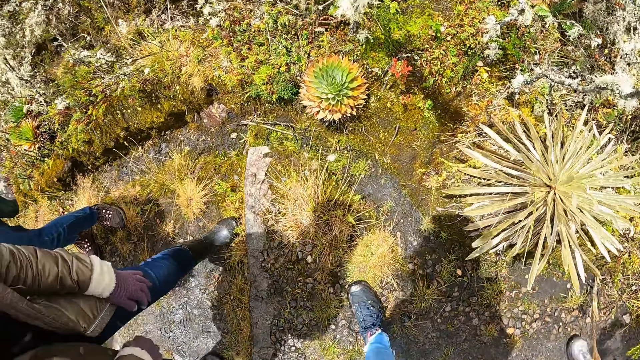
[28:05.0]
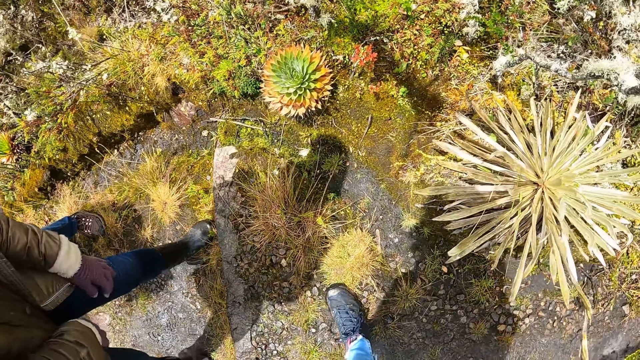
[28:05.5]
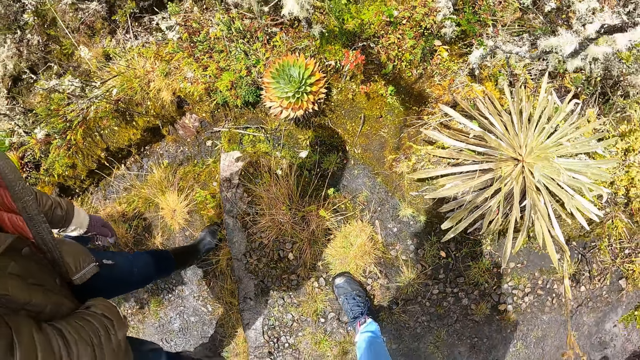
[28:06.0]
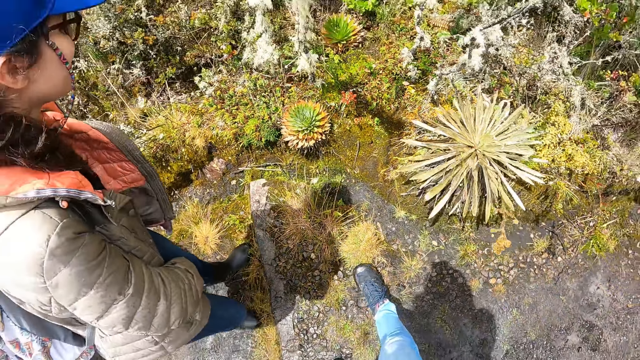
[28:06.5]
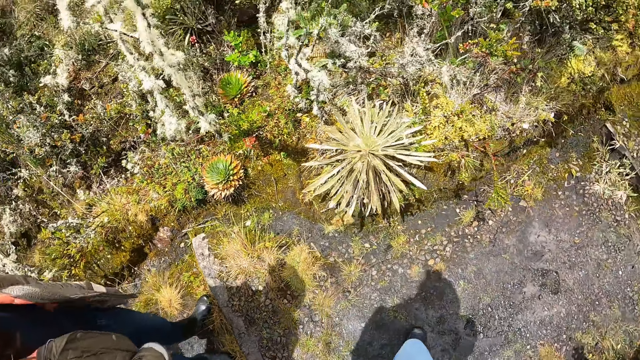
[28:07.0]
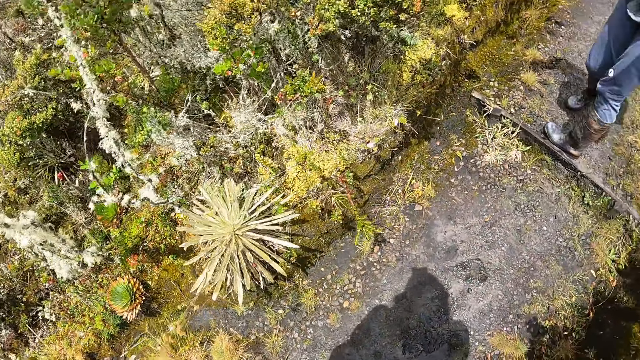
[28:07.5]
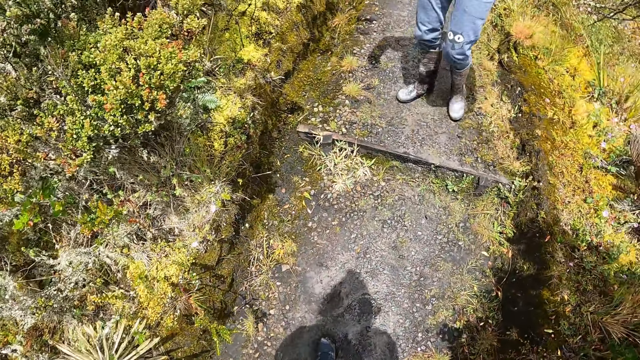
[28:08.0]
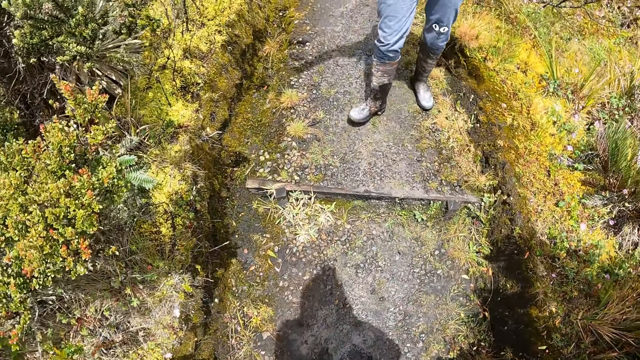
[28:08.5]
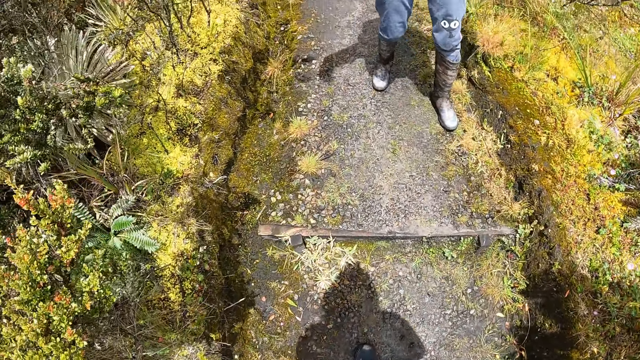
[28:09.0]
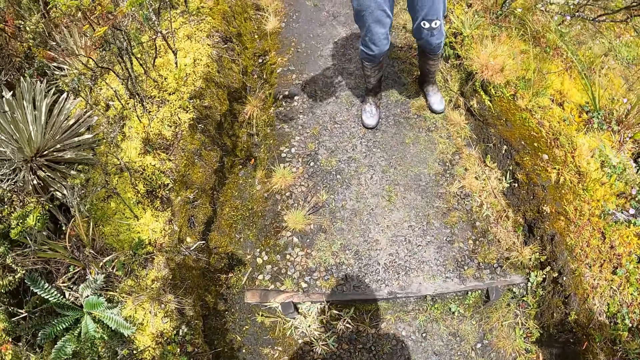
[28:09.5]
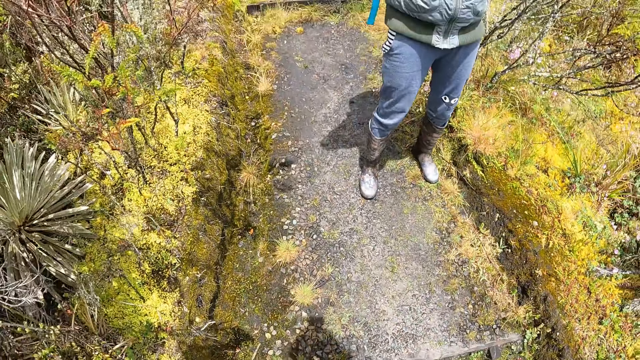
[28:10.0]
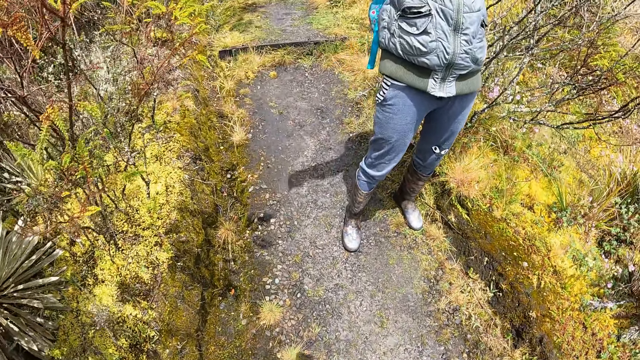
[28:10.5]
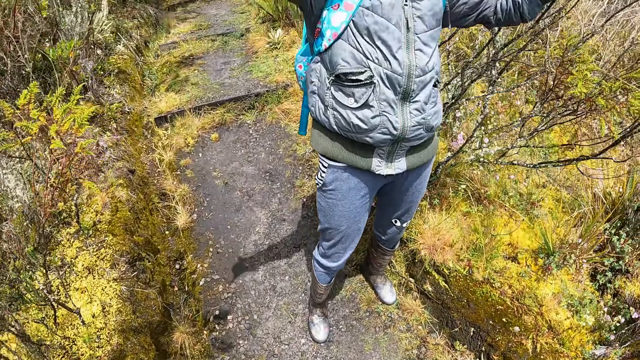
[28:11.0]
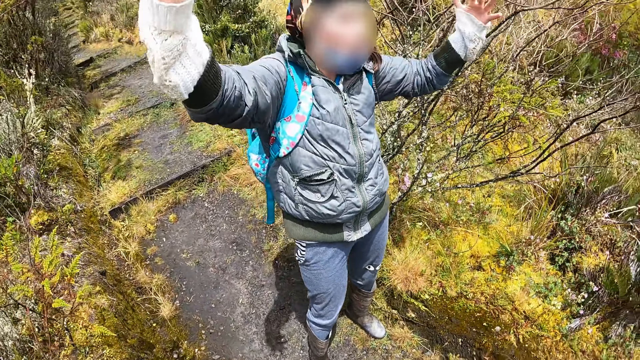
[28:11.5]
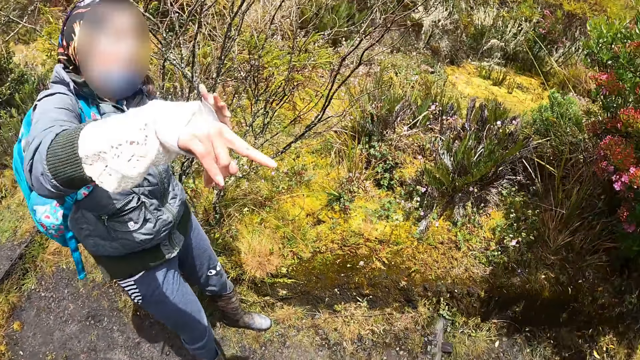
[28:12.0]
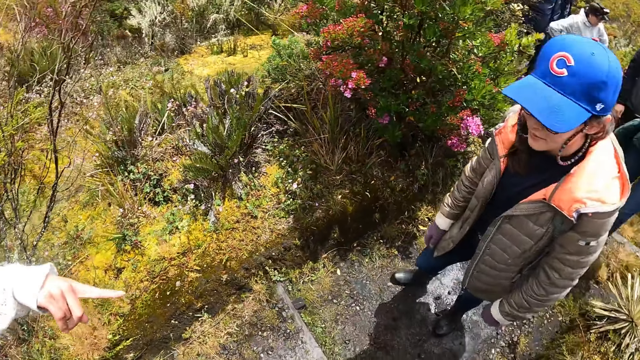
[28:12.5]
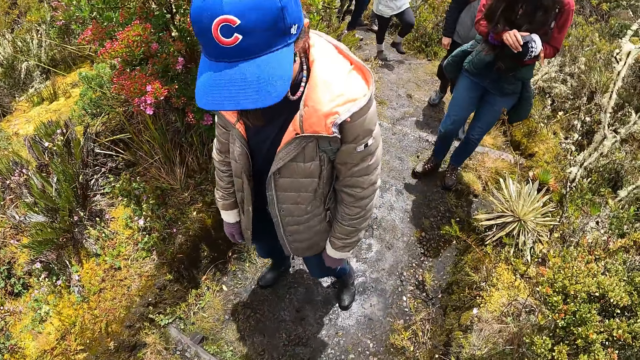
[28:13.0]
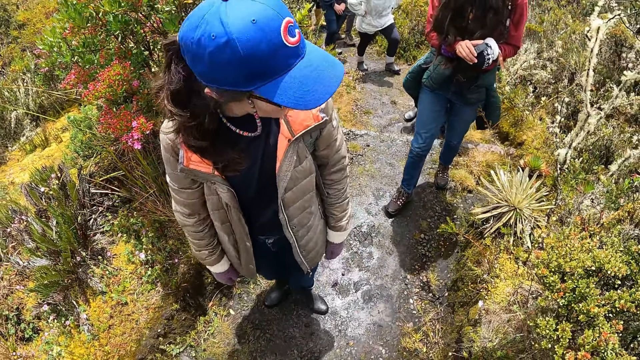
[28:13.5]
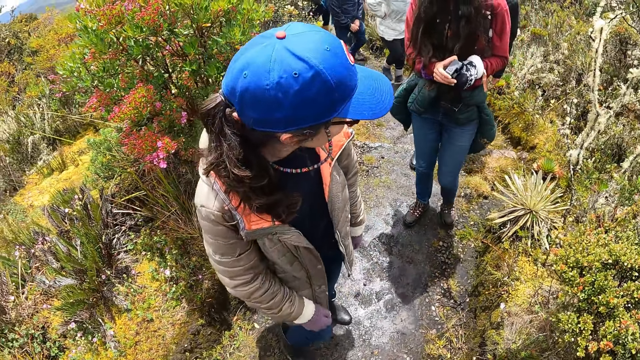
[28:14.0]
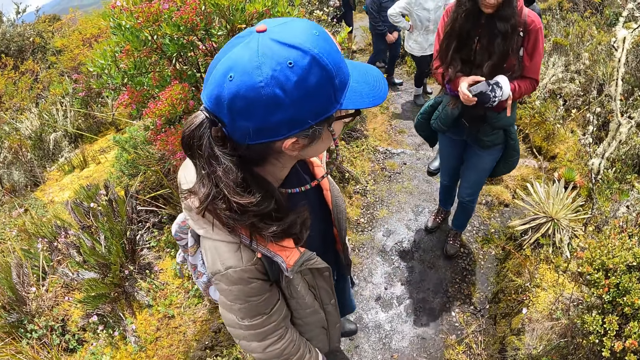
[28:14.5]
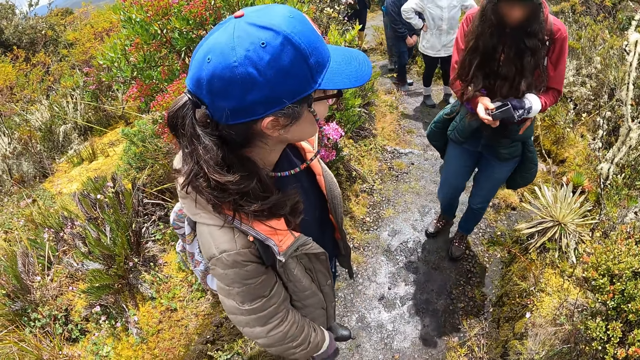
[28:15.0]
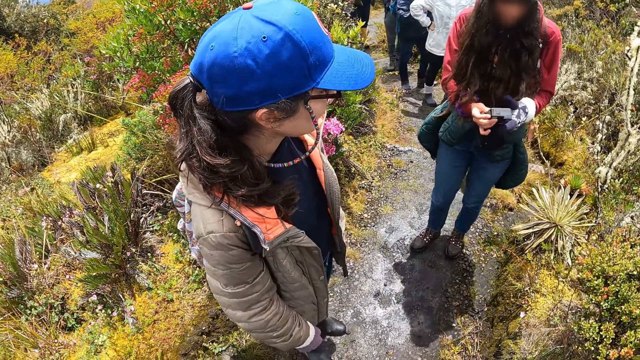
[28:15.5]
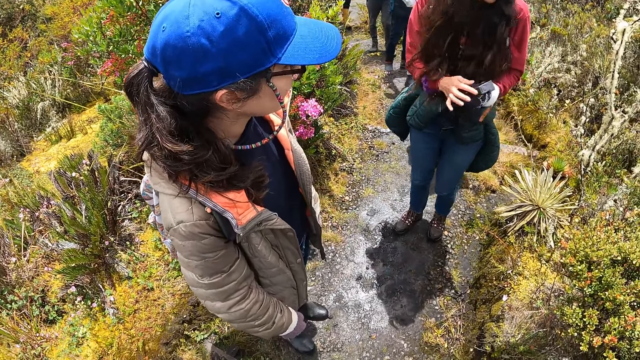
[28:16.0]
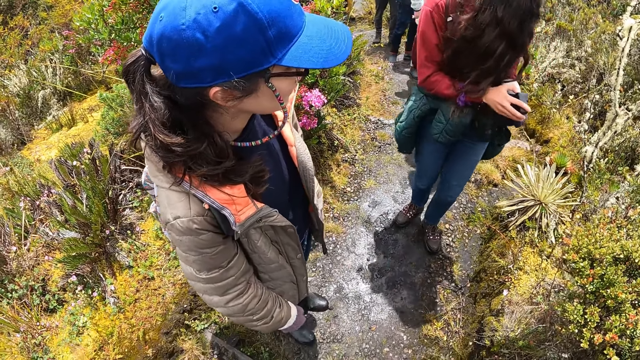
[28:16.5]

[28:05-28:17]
The camera wearer looks at the plant. They walk on the stony bush trail. They look around.

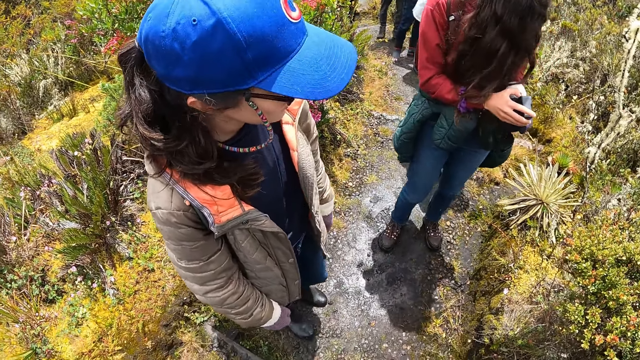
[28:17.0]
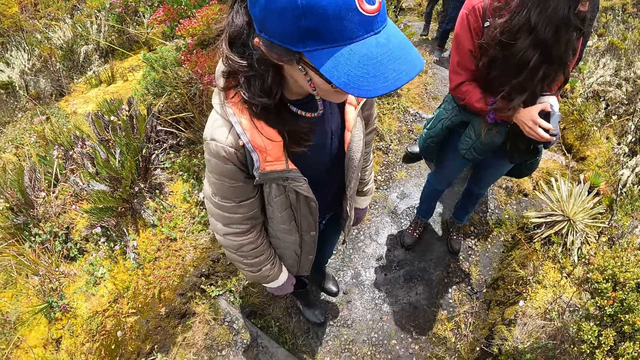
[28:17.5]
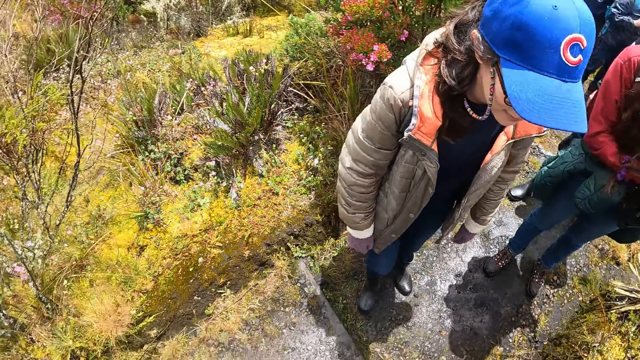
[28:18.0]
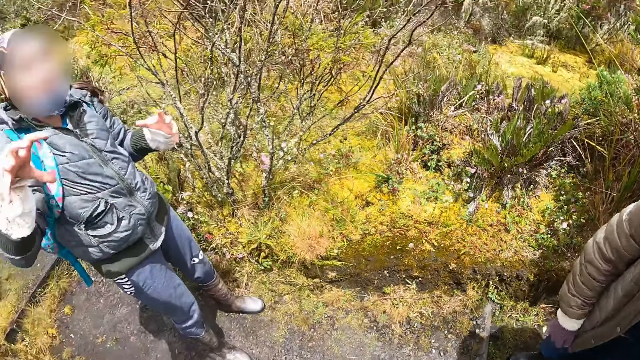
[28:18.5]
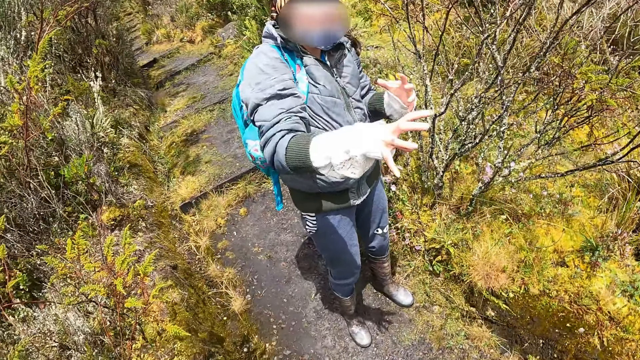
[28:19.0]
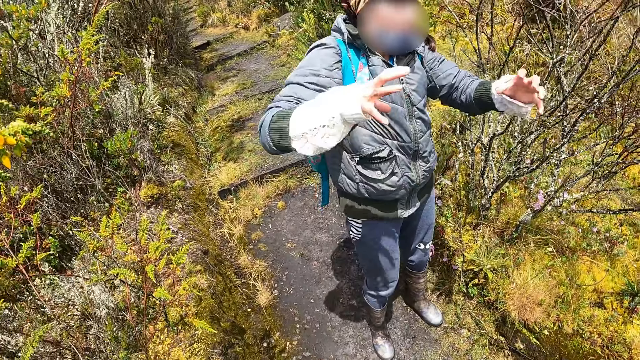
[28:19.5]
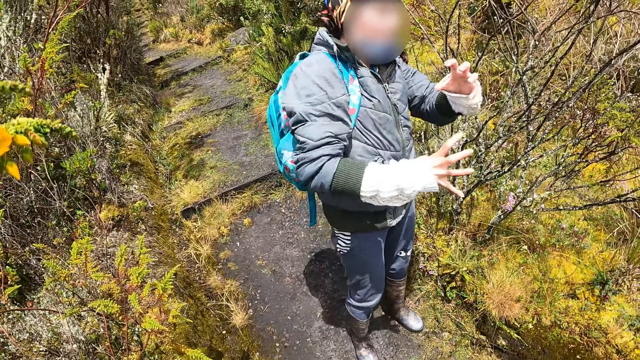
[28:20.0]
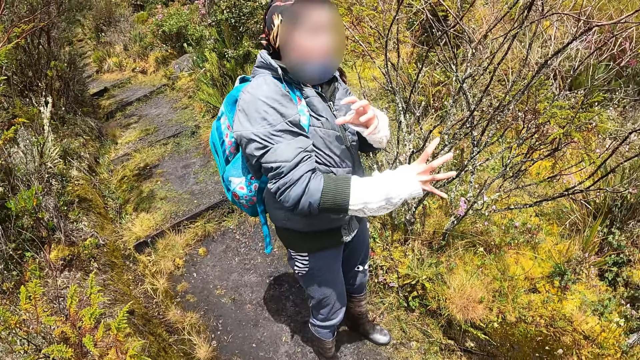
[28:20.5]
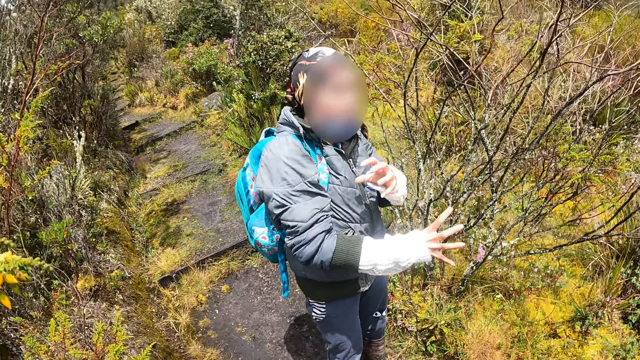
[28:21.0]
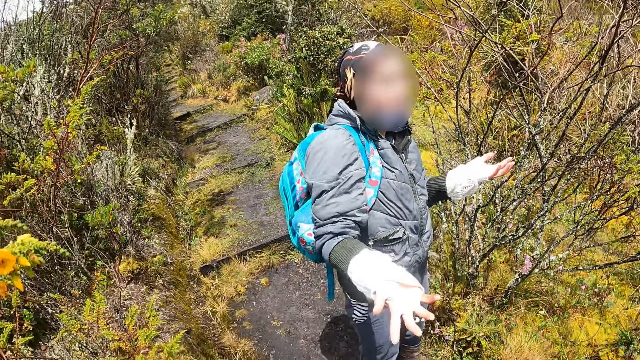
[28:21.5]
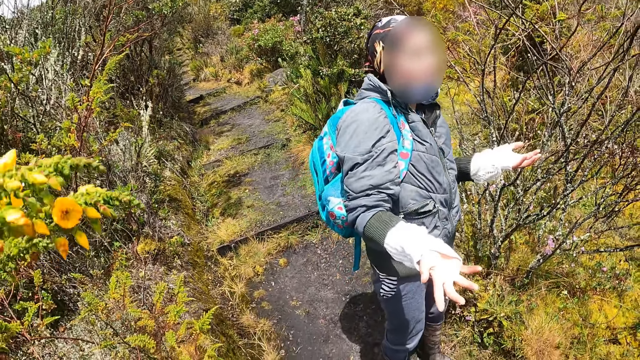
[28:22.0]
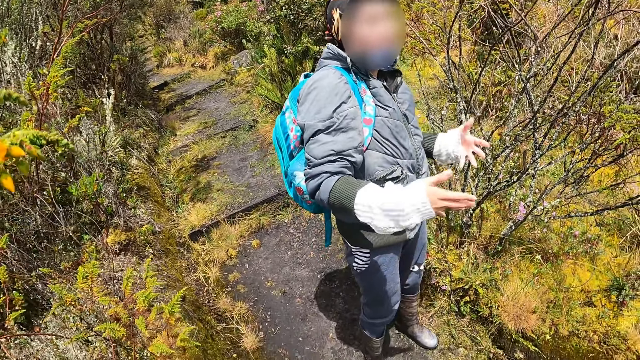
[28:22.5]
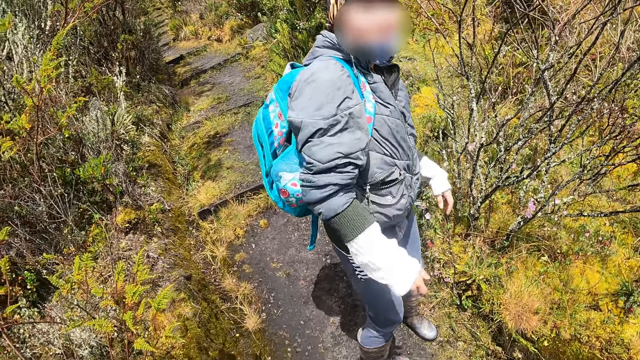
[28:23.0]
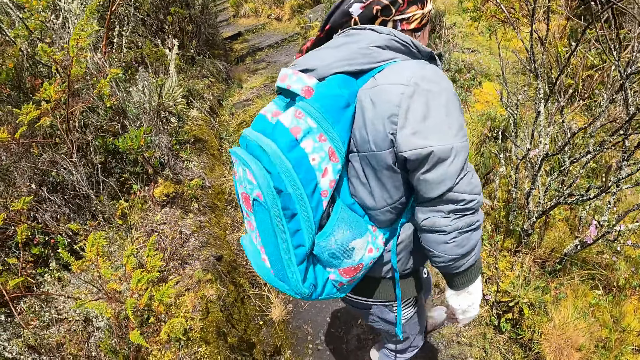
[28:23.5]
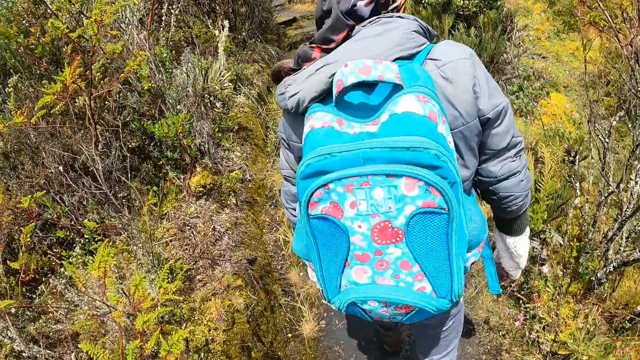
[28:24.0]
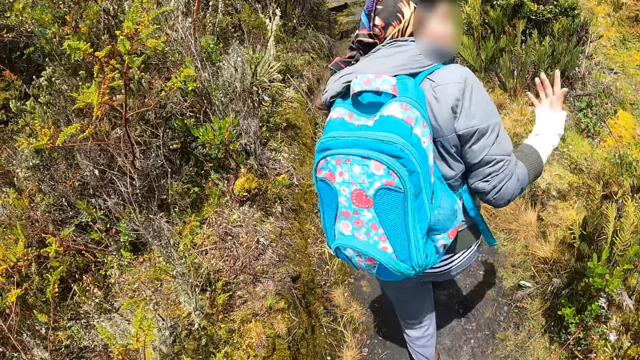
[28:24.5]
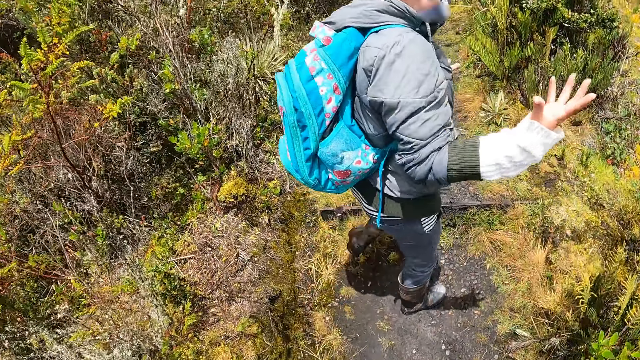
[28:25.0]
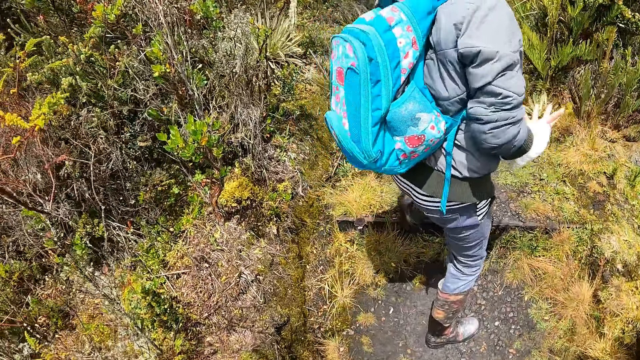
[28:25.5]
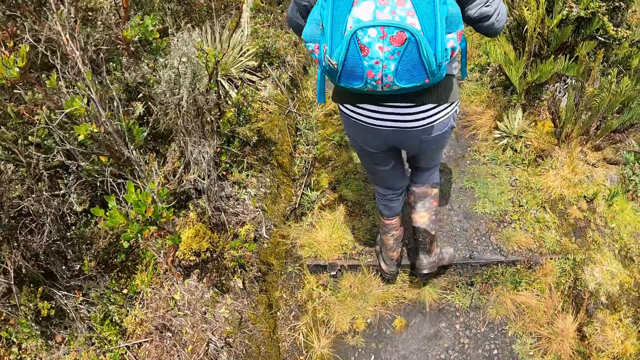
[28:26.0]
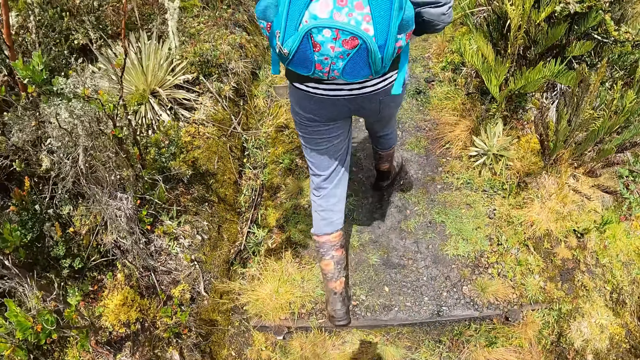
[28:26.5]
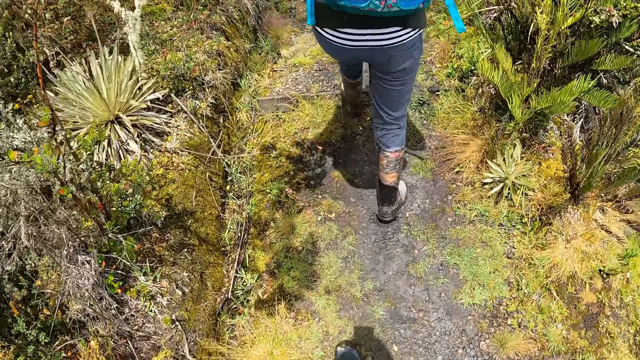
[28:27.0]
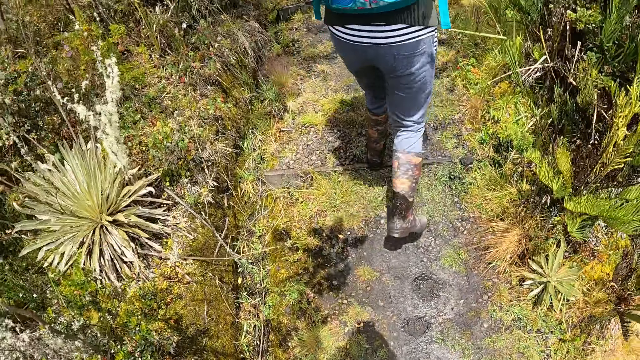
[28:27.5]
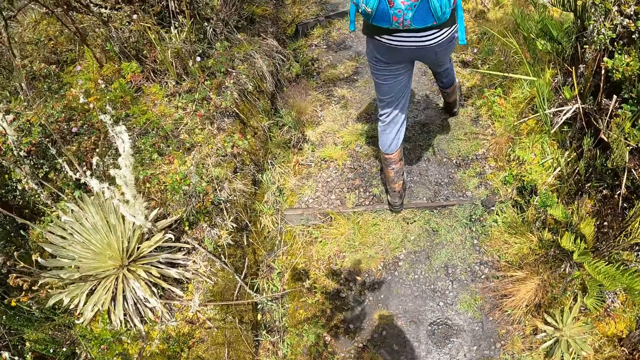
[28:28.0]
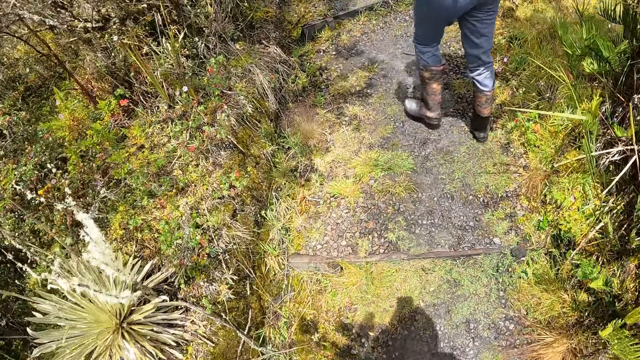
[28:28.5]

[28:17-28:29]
The woman walks on the stony bush trail. She walks on the stony bush trail again. The camera wearer walks around.
